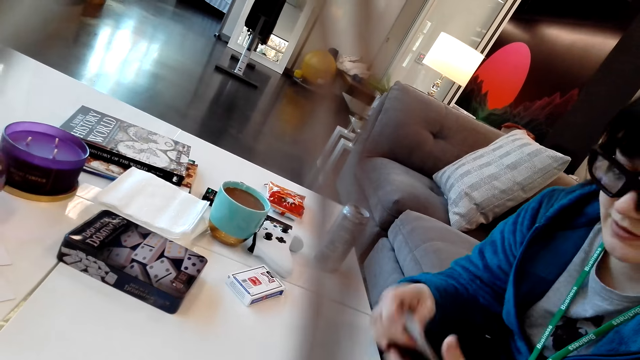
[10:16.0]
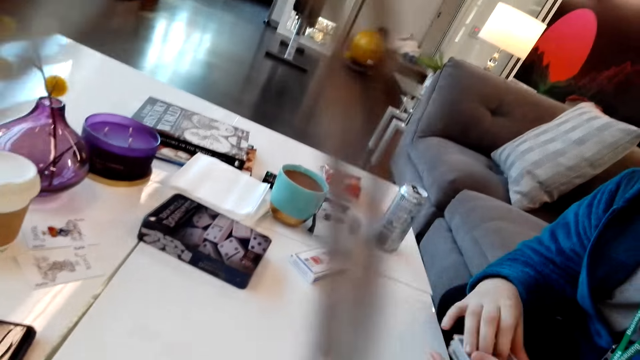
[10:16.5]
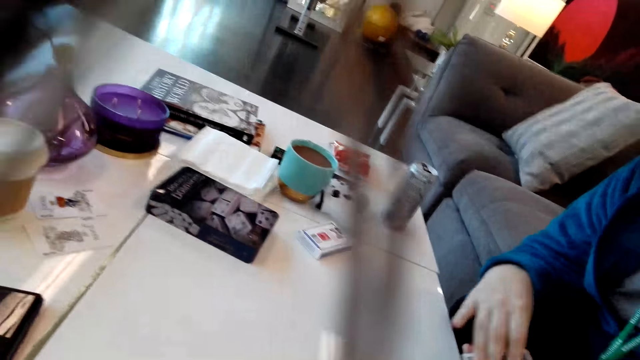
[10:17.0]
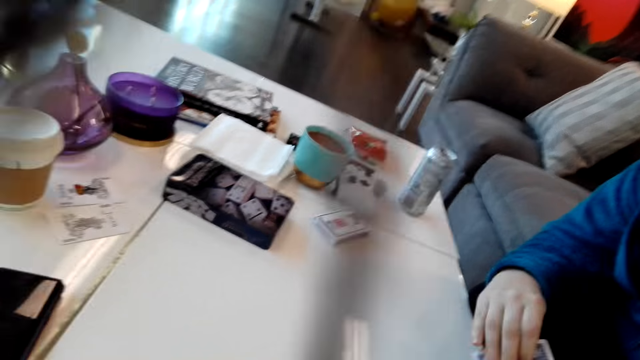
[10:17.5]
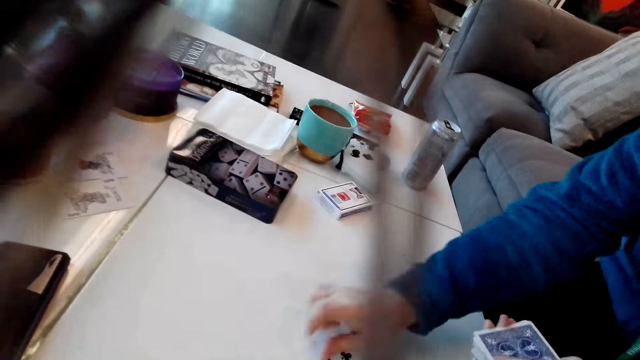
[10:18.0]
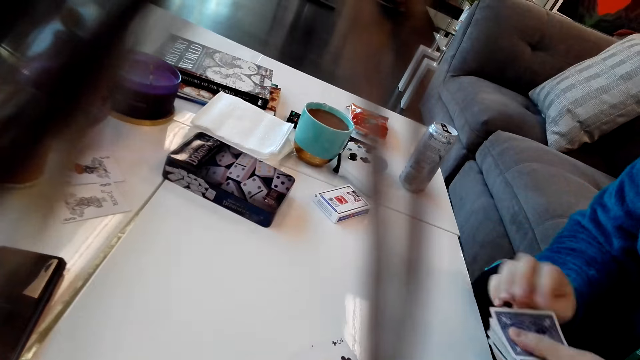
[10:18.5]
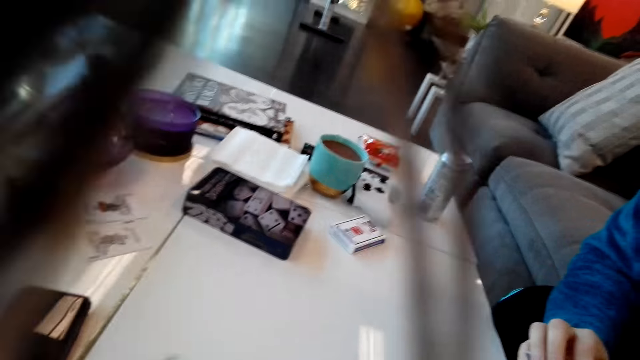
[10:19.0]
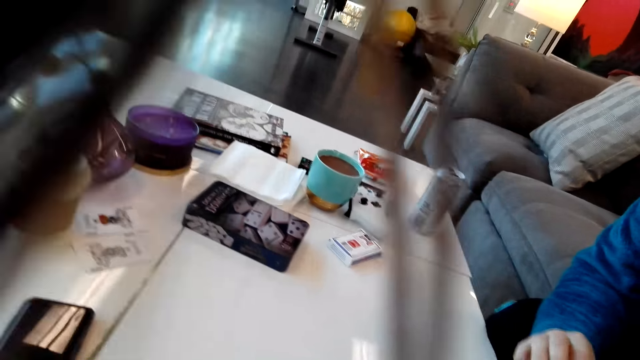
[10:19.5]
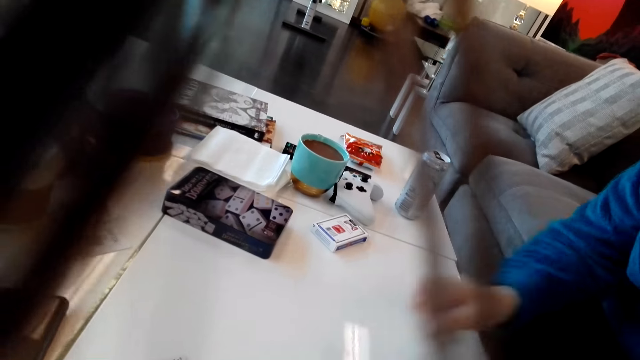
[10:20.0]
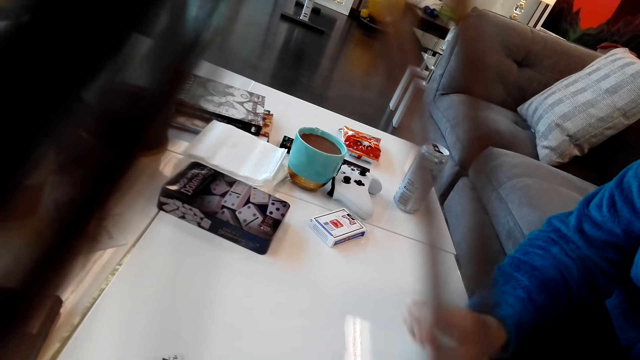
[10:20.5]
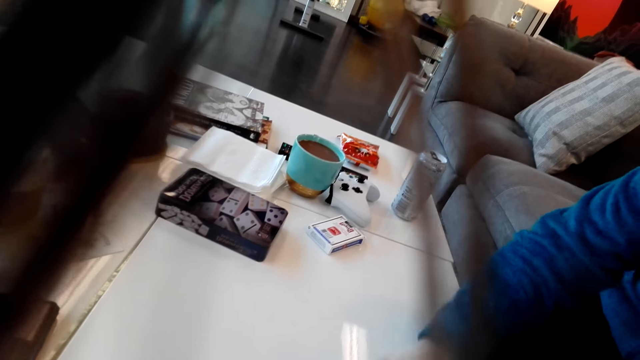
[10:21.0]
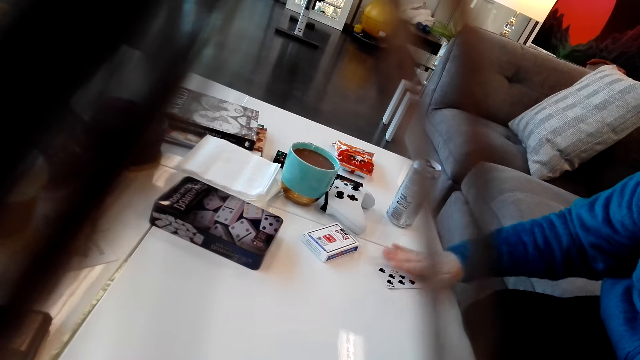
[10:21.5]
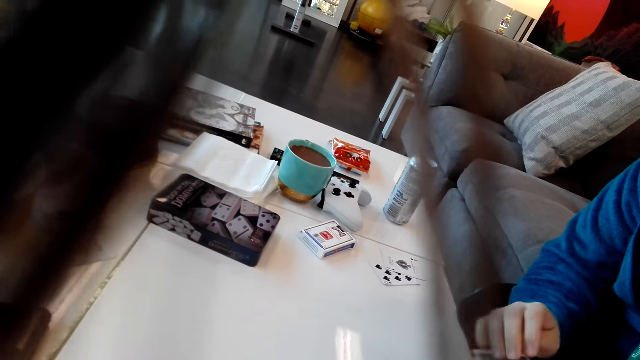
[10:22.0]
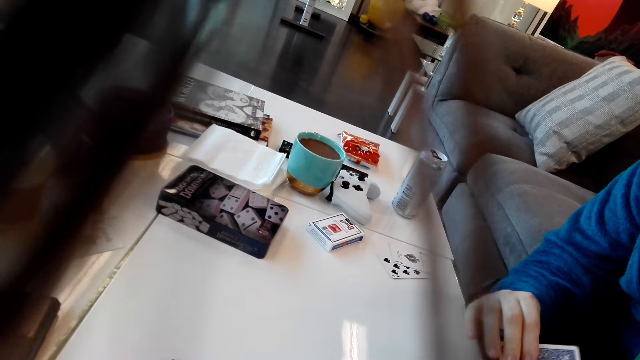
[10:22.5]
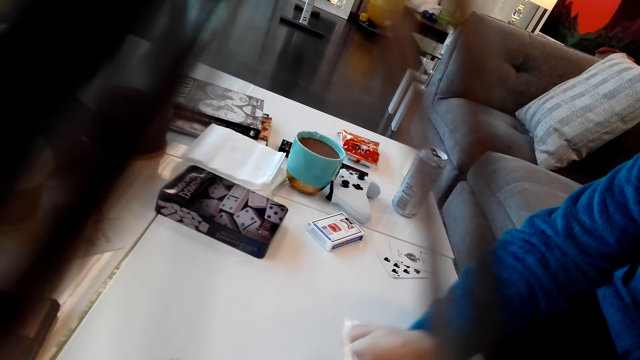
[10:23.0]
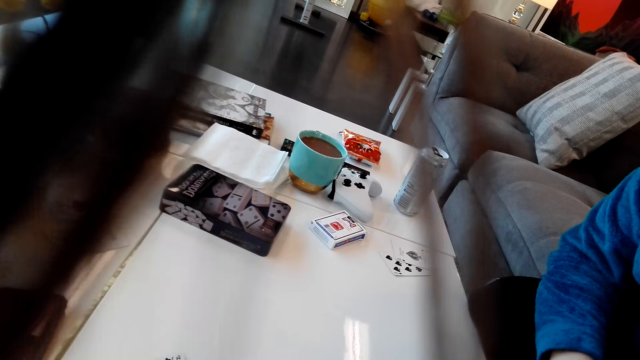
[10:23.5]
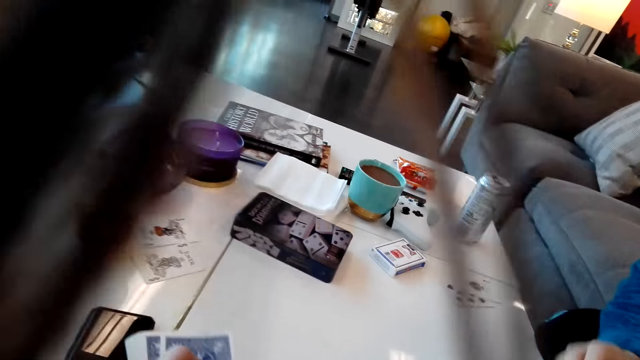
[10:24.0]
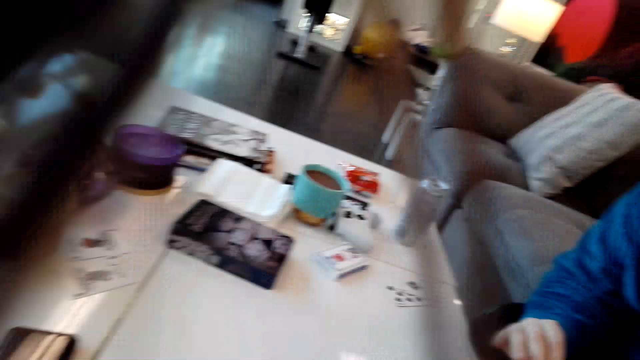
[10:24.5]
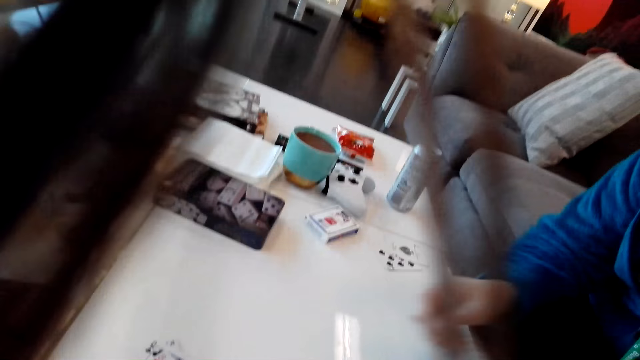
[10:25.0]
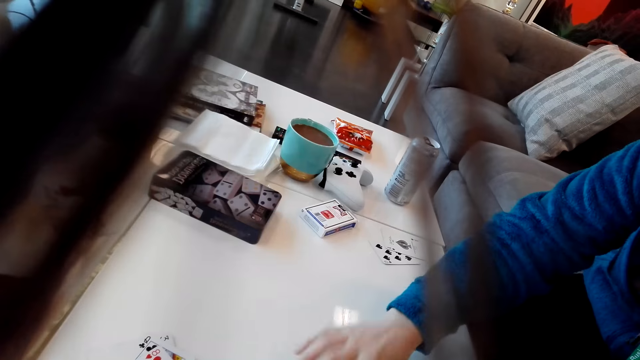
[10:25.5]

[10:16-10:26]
A man puts a card on the table. The man pulls the cards aside. The man puts a card on the table.

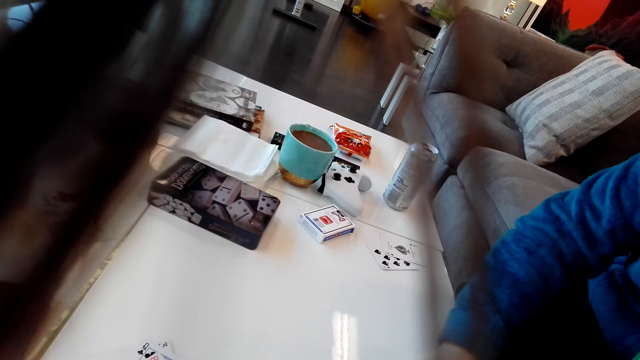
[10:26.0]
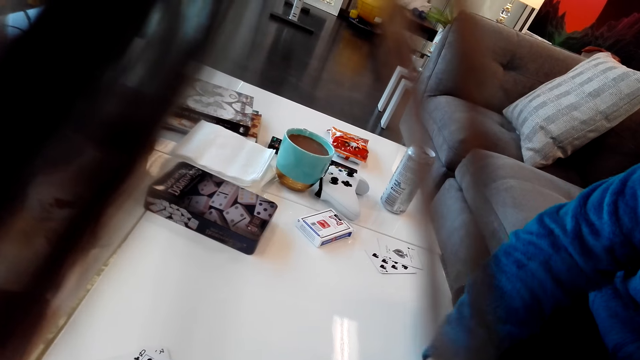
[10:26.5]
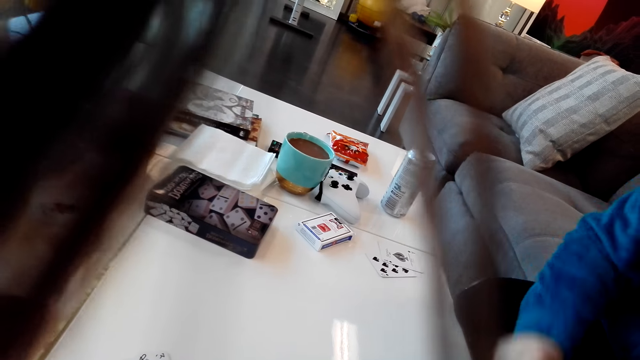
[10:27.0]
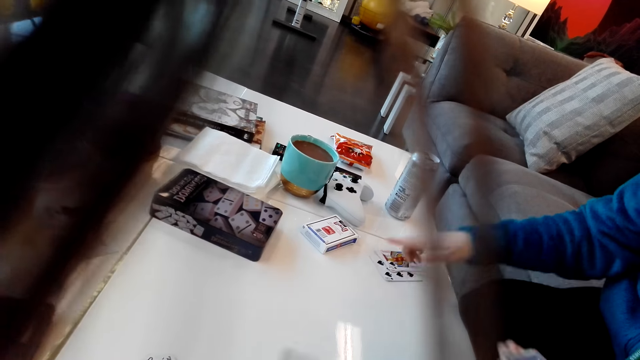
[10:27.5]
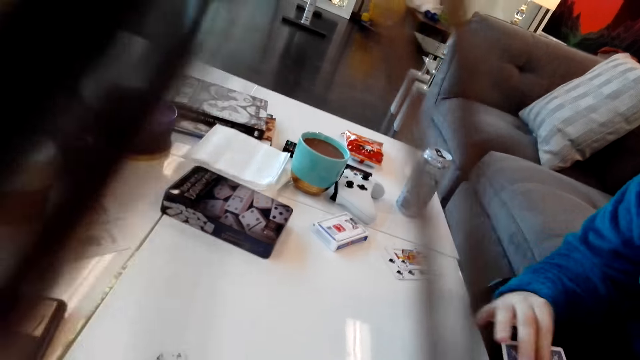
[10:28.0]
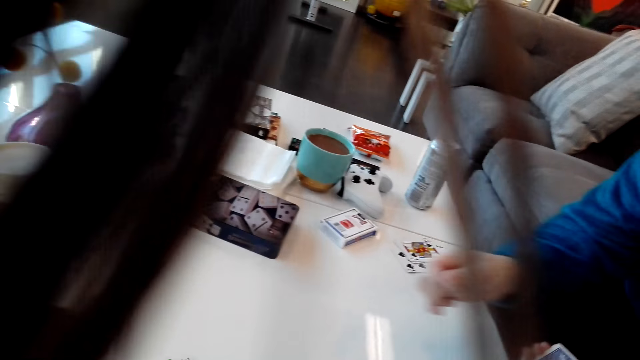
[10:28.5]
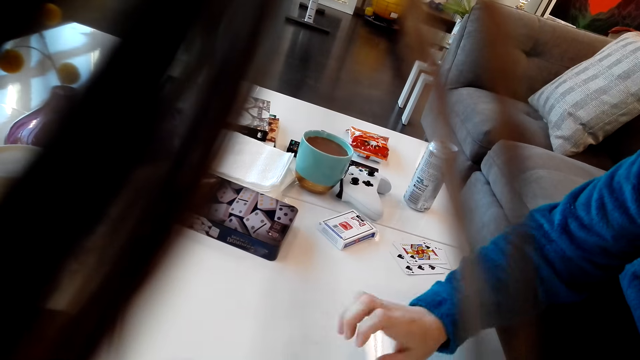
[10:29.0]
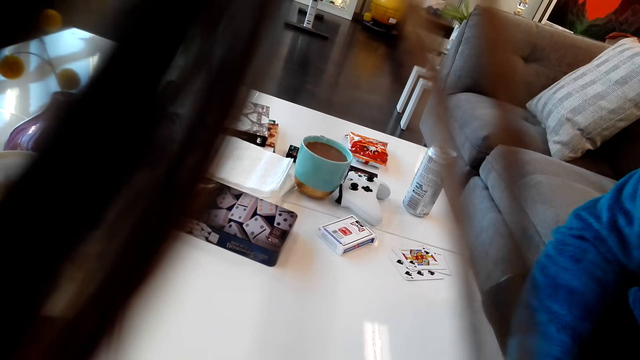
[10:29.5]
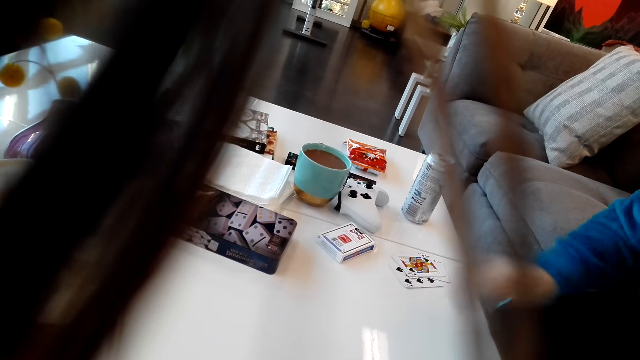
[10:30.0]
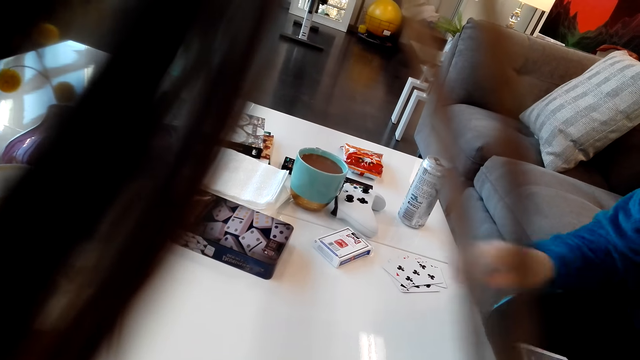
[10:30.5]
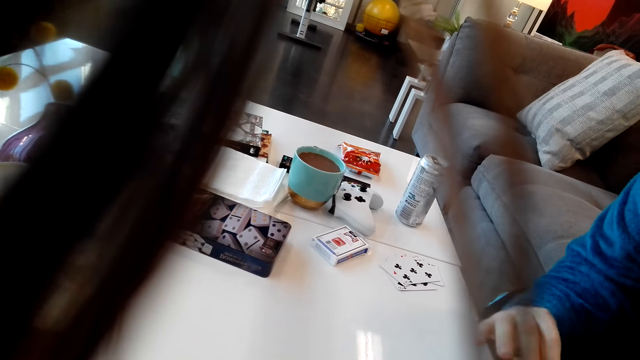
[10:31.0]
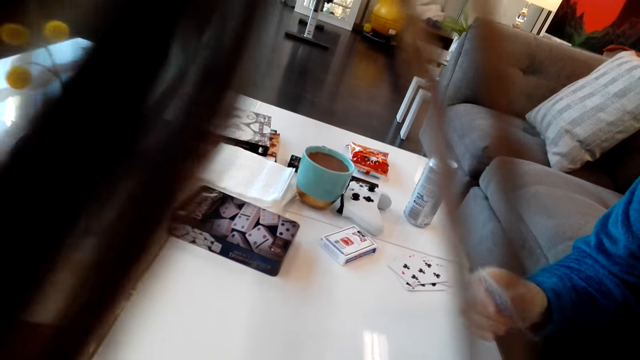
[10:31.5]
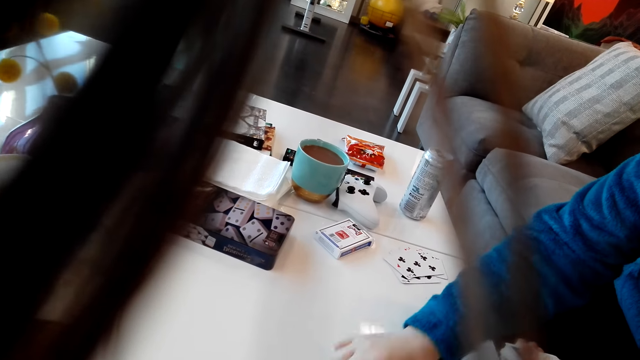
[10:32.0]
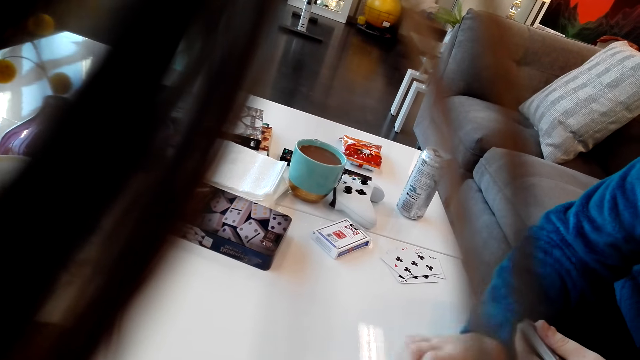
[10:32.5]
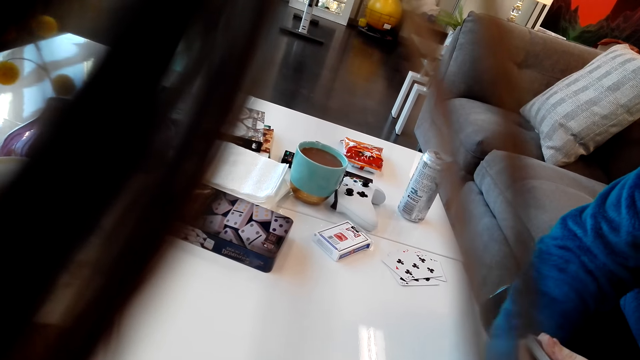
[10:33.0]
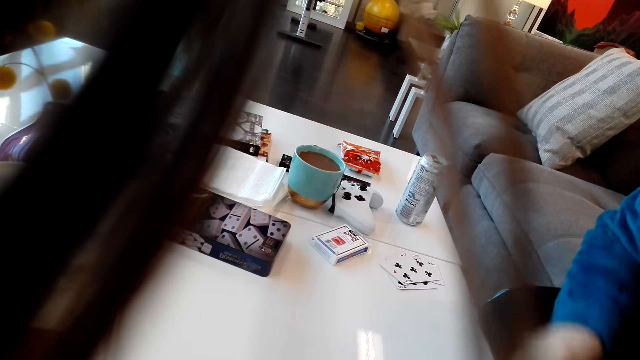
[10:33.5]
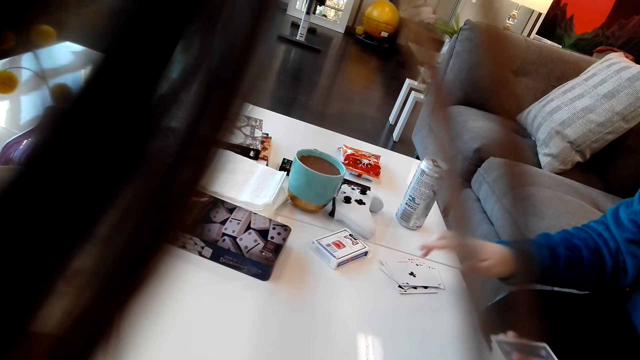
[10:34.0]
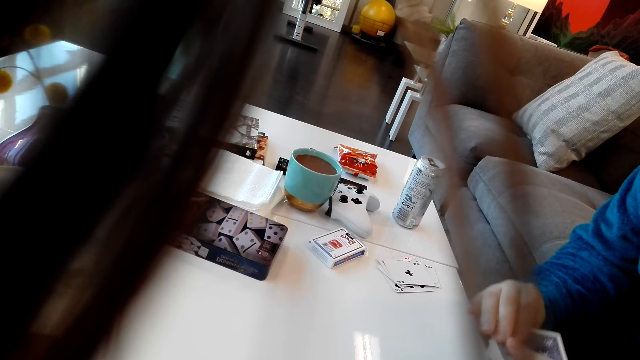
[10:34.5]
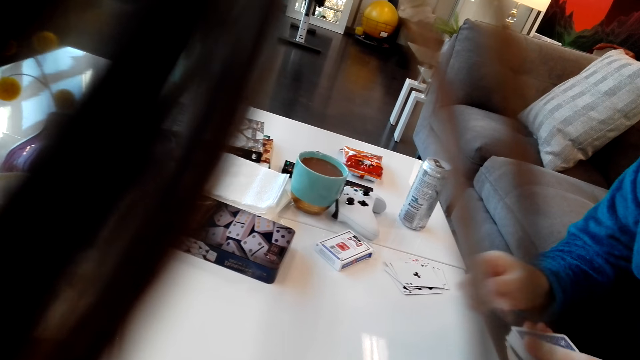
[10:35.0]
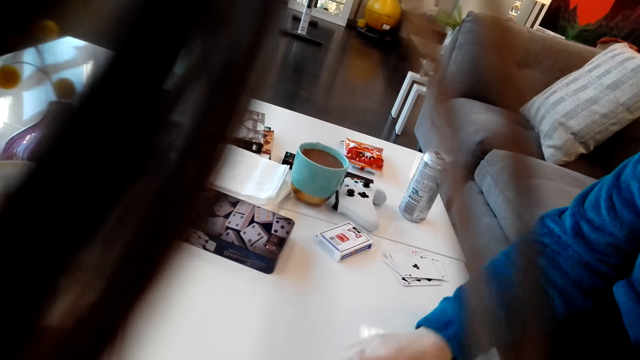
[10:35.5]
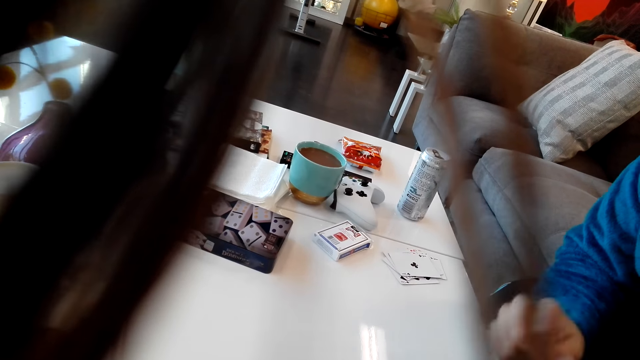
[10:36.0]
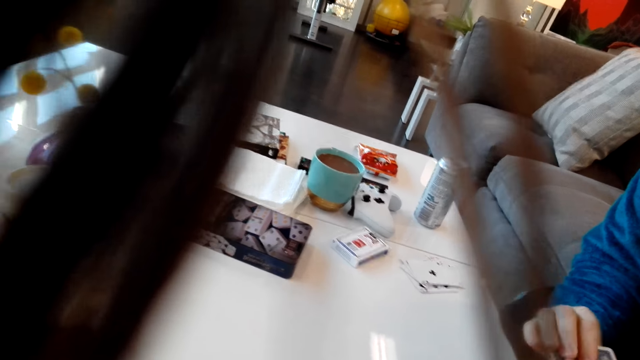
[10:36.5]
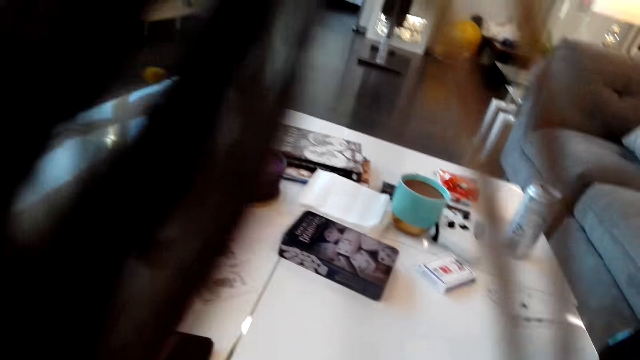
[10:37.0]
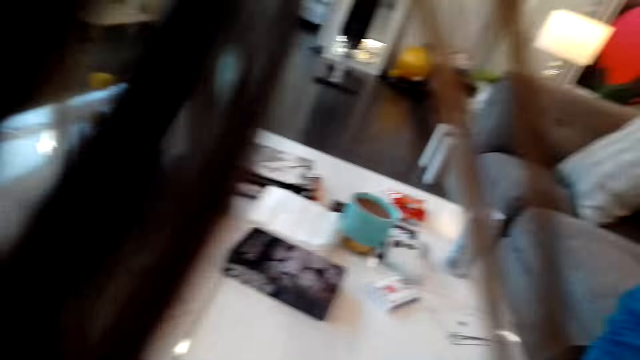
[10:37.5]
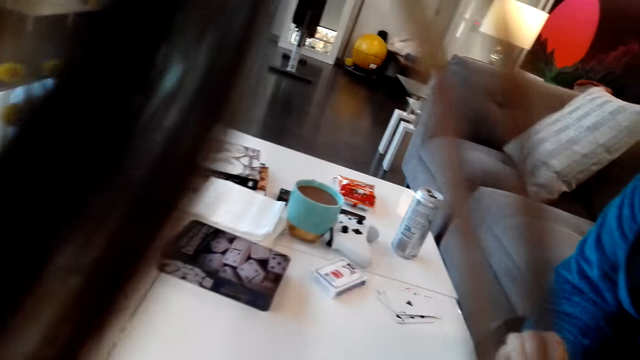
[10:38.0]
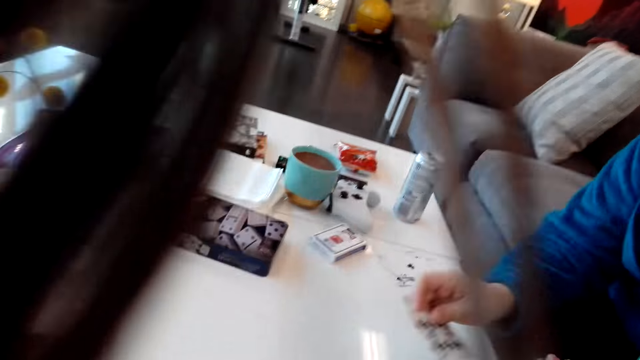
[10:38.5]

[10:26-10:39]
A man picks cards from the table and puts the cards aside. The man puts a card on the table. The man picks cards from the table and puts the cards aside. The man puts a card on the table. The man picks cards from the table and puts the cards aside. The man puts a card on the table.
